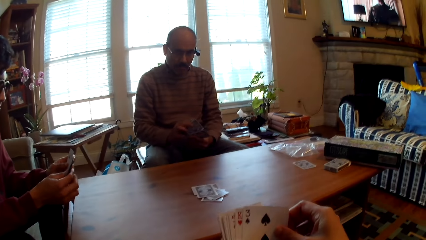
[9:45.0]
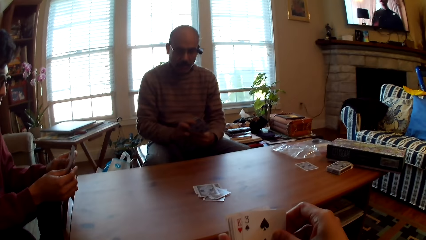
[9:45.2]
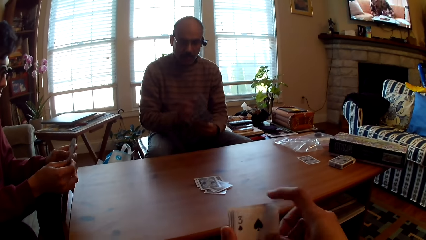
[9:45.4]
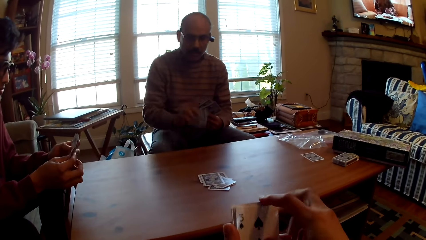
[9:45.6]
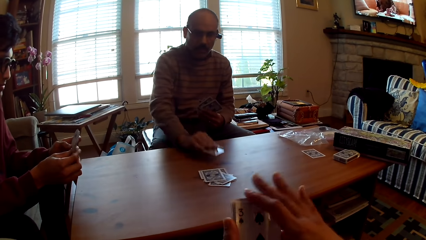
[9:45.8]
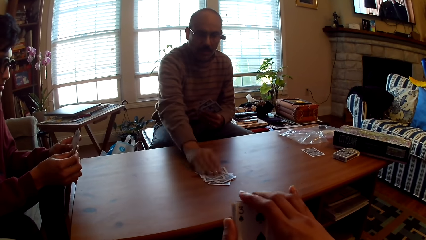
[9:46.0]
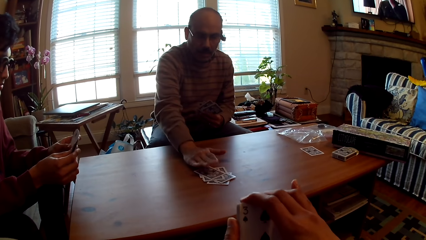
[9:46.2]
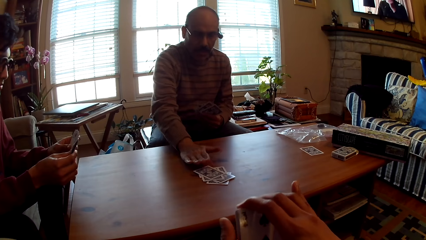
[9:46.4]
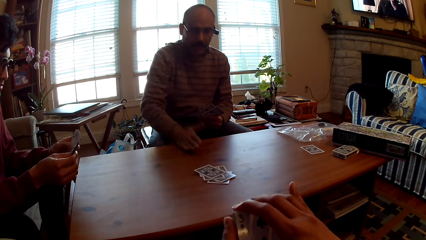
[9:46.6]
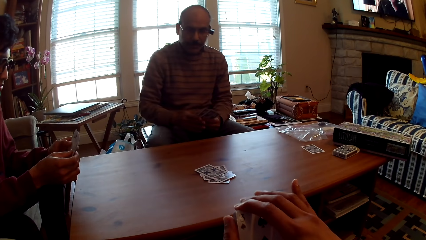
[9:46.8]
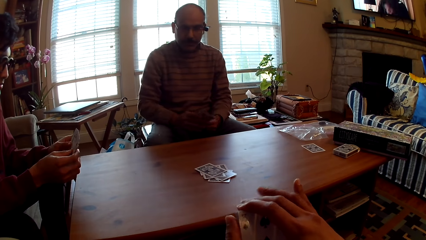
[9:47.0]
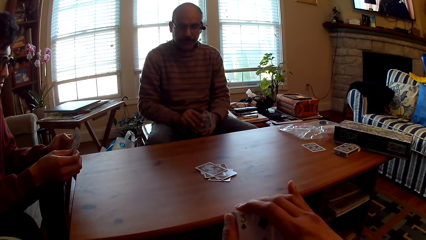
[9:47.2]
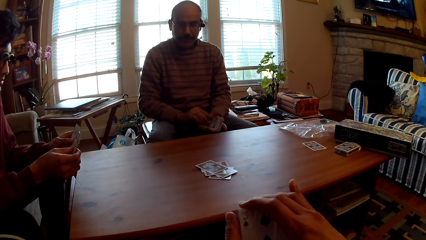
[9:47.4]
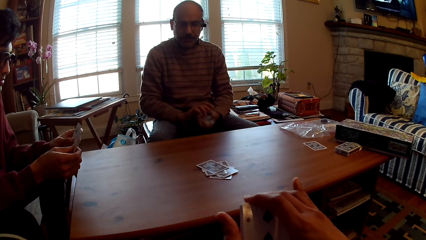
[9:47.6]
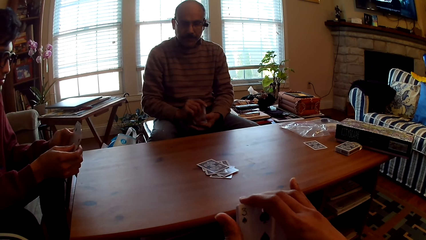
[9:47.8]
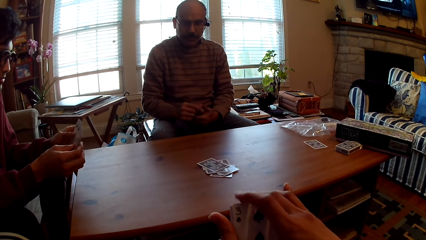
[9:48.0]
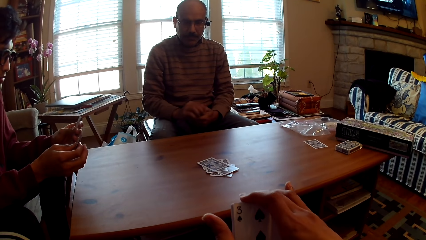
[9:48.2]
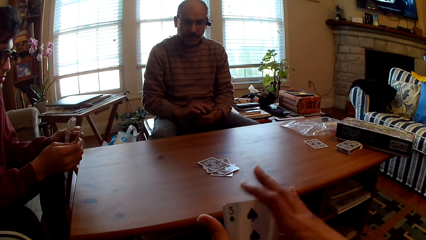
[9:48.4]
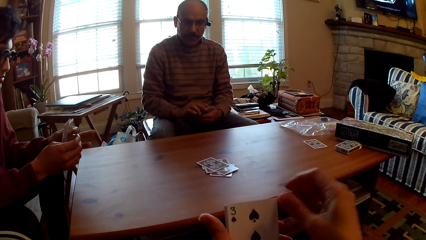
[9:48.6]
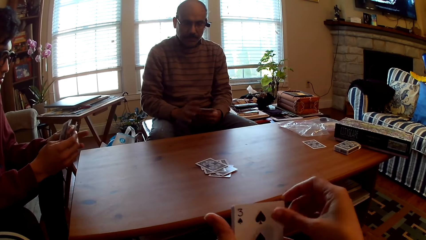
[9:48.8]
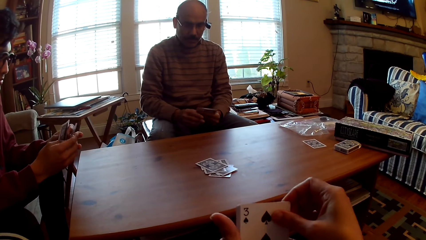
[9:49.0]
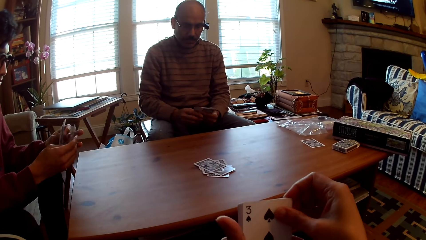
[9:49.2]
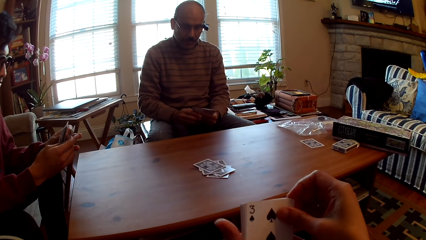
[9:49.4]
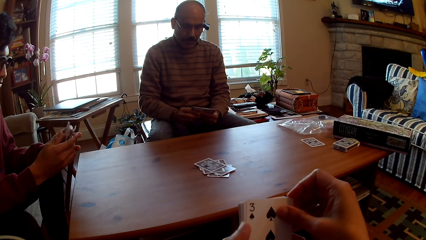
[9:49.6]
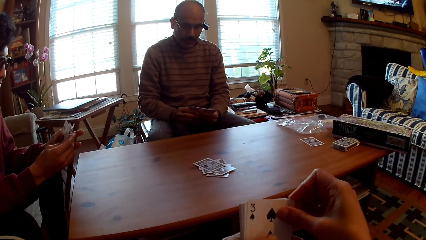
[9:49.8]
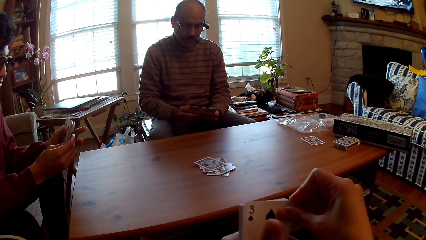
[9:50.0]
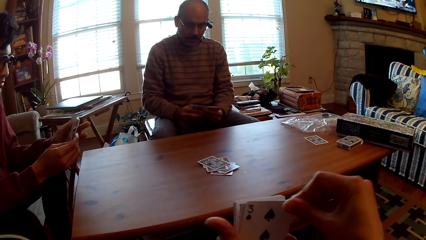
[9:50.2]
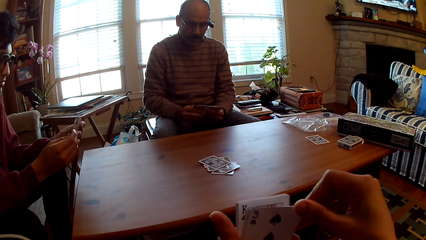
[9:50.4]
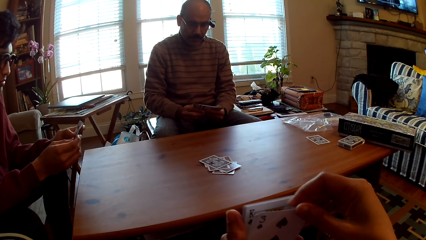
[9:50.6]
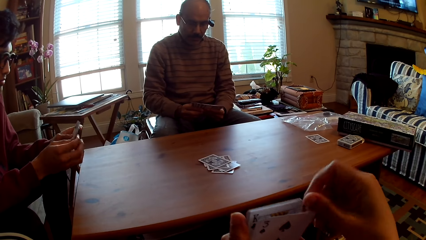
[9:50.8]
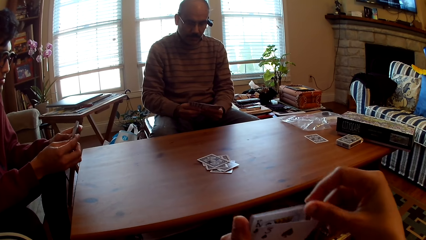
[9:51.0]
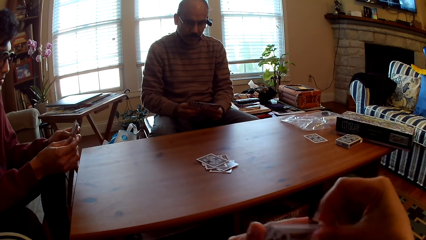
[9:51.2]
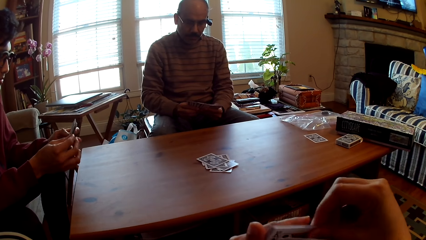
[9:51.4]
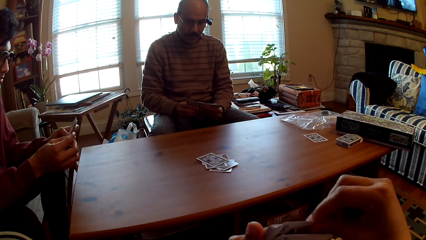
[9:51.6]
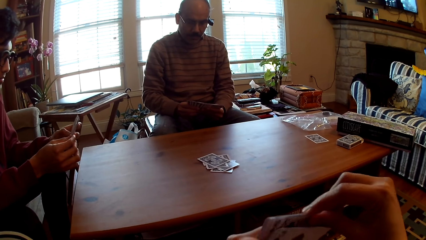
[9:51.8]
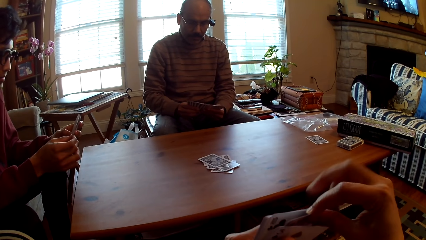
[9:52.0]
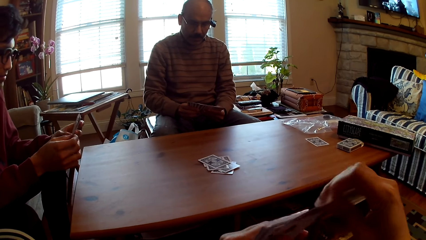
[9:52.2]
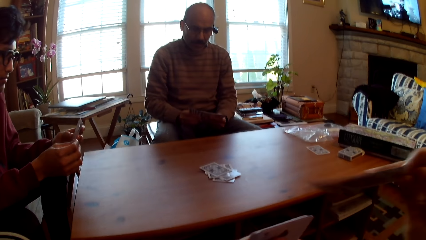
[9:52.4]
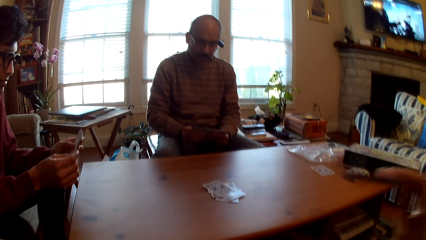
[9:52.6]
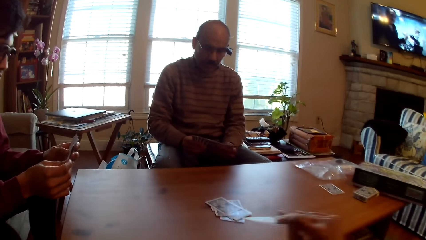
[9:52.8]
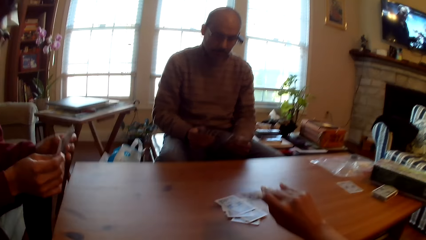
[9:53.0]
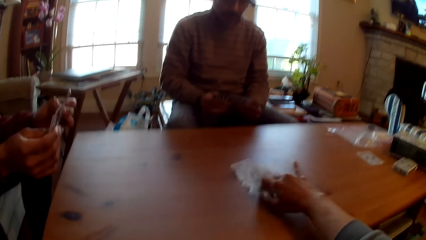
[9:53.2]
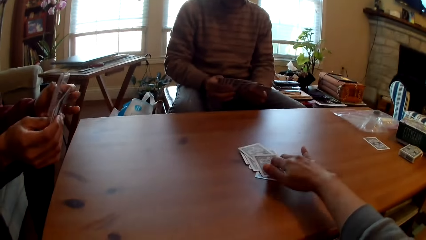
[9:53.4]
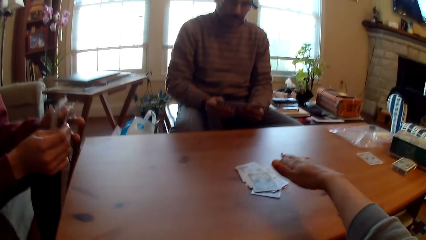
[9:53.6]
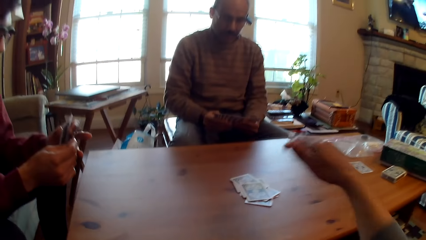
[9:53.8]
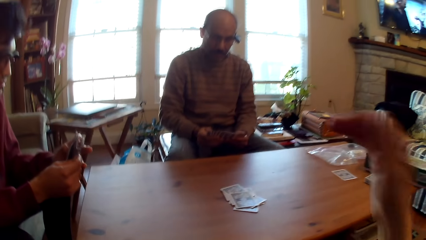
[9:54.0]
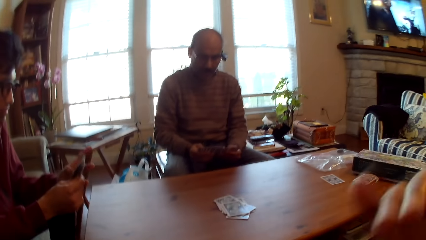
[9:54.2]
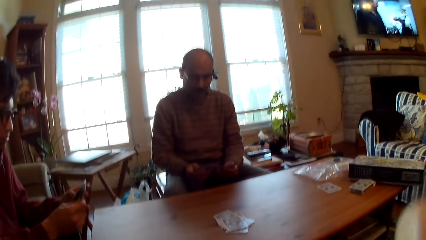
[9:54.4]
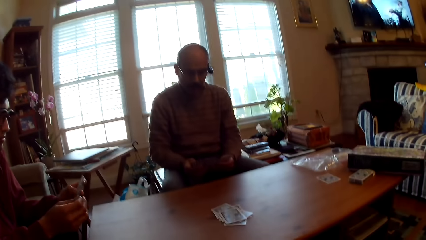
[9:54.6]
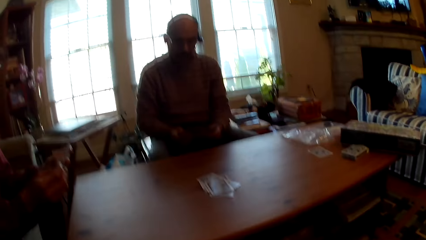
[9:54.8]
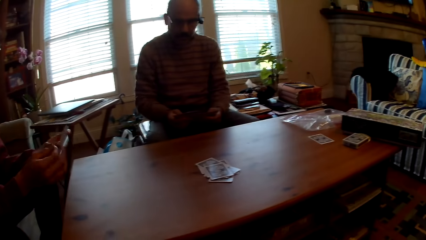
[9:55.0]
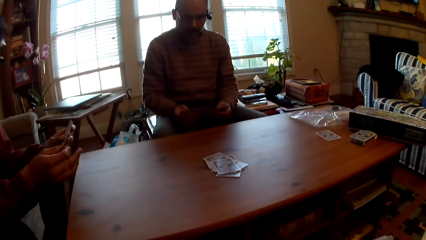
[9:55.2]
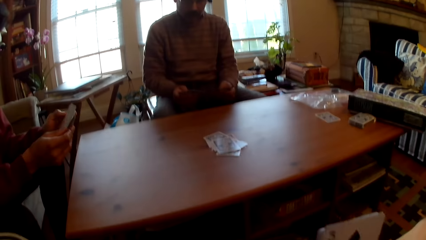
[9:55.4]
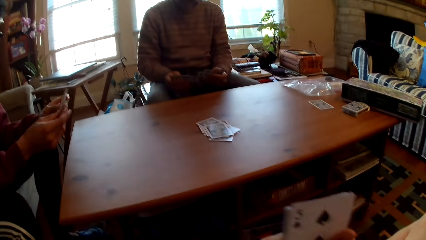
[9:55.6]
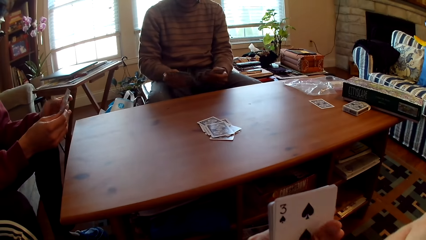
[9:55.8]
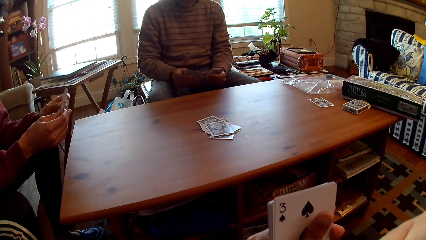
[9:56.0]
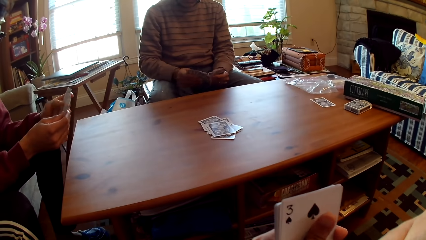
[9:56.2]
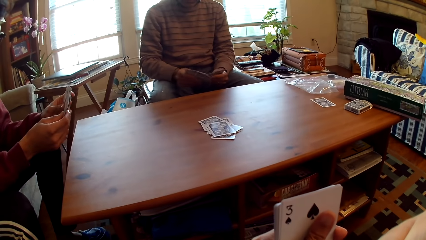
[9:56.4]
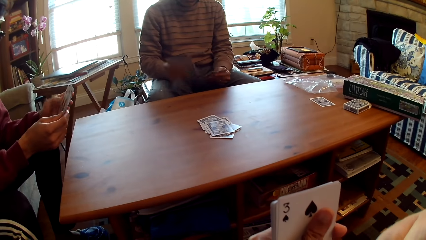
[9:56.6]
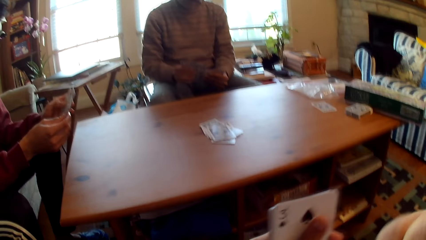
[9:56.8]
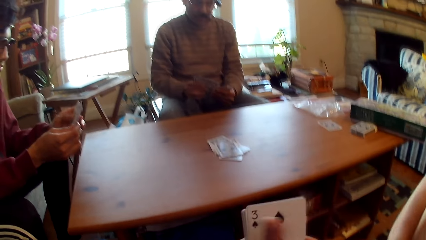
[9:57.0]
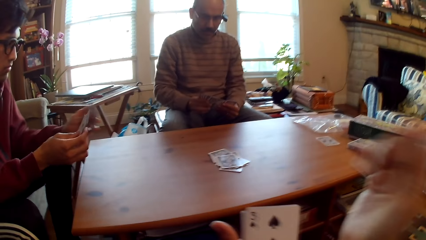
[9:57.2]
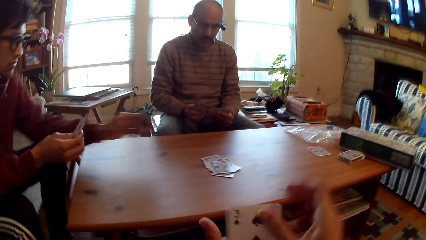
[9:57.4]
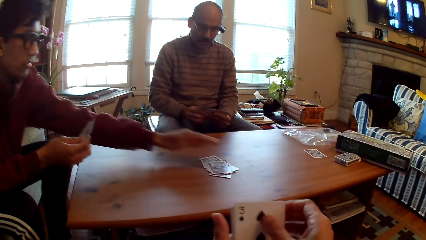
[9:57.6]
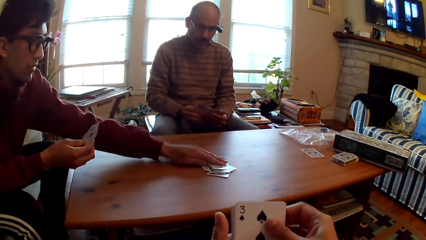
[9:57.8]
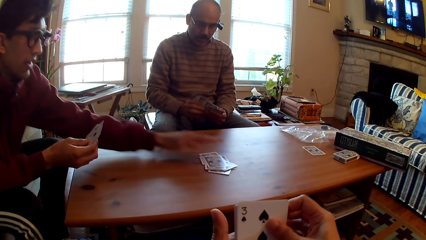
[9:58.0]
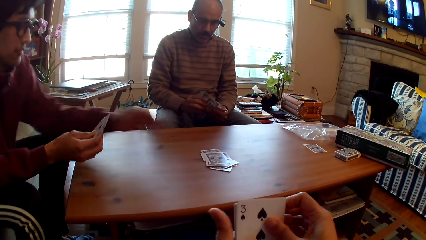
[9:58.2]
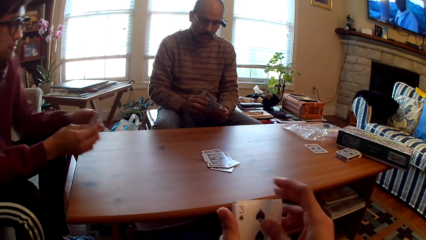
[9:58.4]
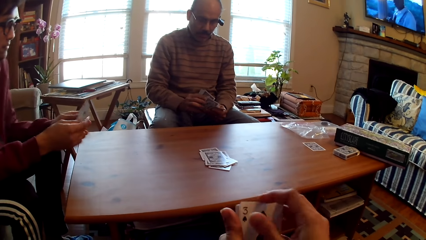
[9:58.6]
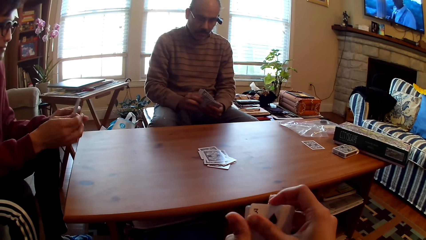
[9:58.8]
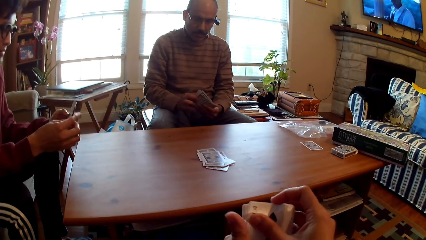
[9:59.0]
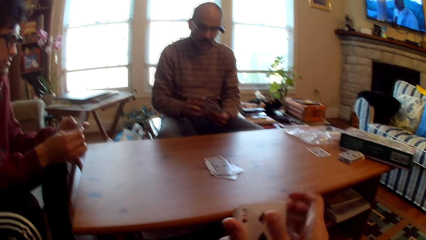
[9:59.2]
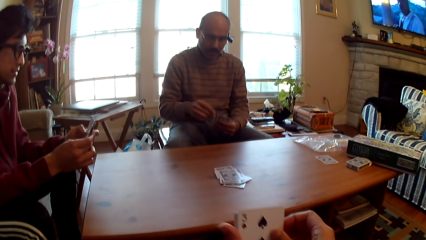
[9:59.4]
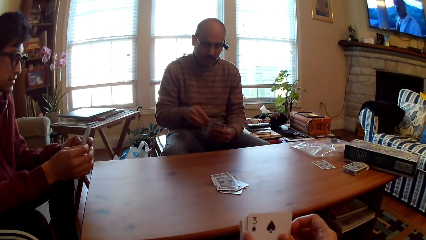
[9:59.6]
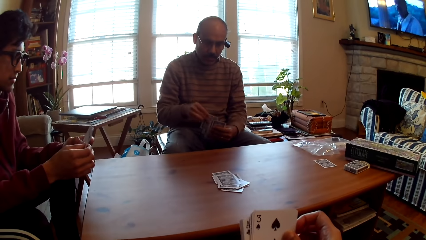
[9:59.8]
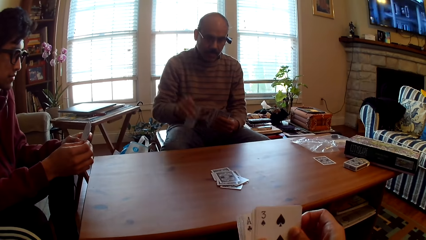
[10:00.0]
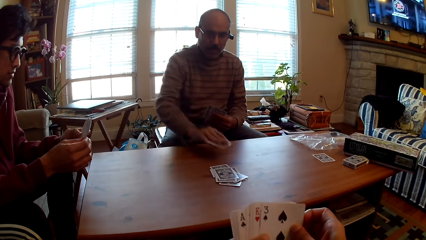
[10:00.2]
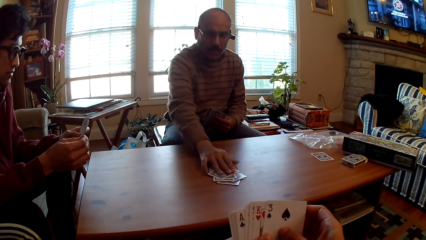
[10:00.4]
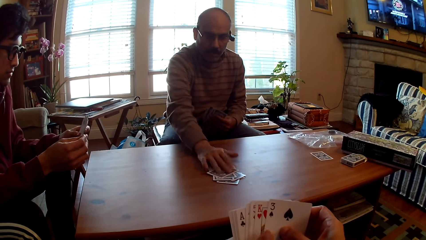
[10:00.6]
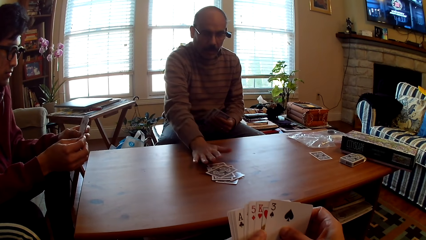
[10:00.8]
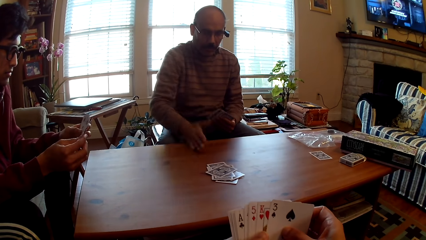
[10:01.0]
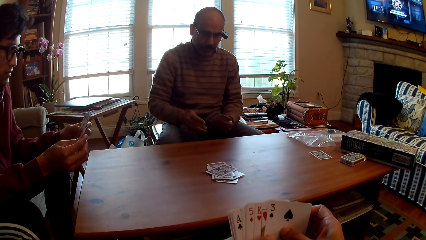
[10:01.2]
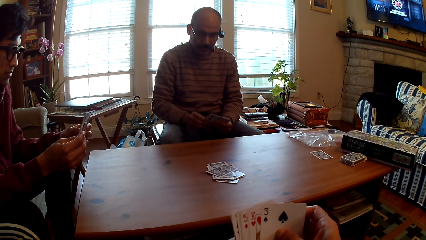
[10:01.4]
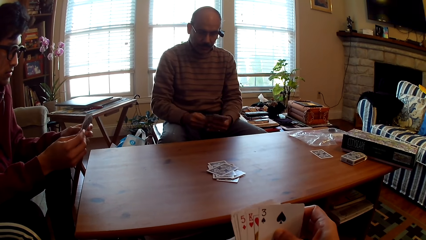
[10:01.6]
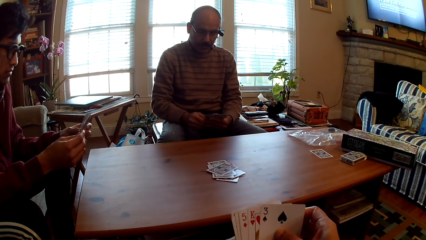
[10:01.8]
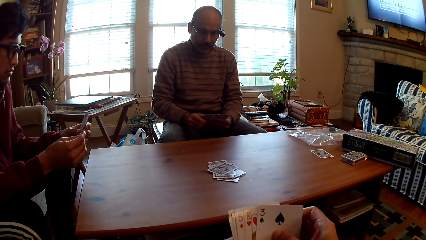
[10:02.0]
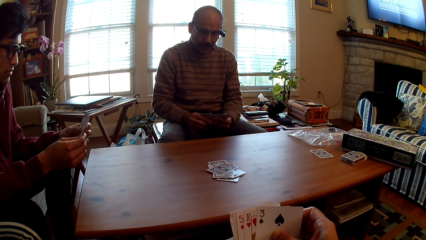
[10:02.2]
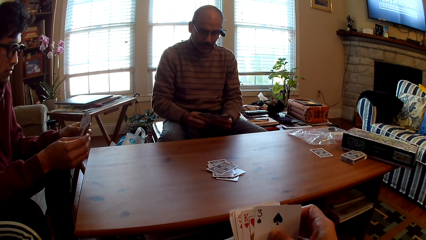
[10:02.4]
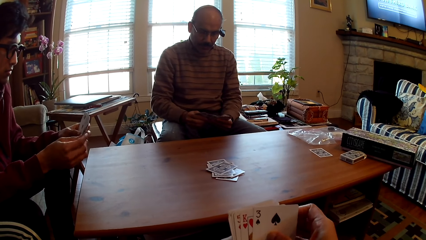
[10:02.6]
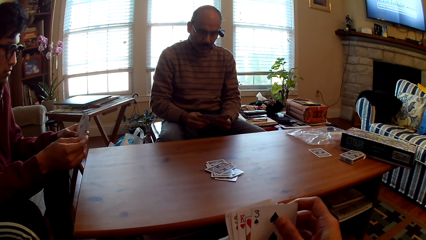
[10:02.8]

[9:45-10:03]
A man puts the card on the table. A person plays poker. The camera wearer holds cards. They play poker. They put the card on the table. Another person plays poker. Another man puts the card on the table. The first person plays poker. The first man puts the card on the table.
